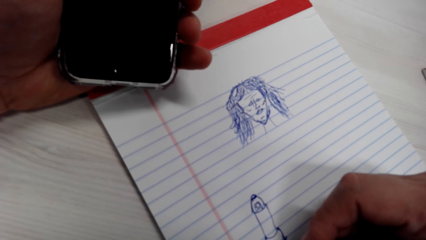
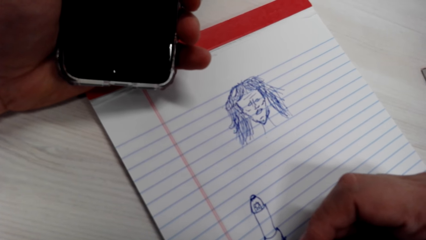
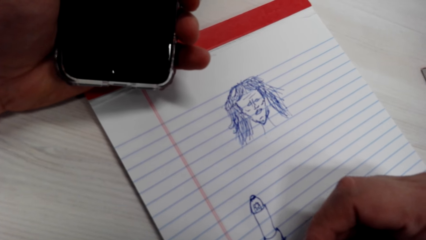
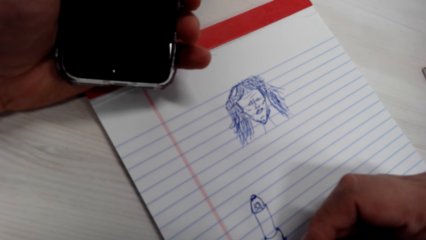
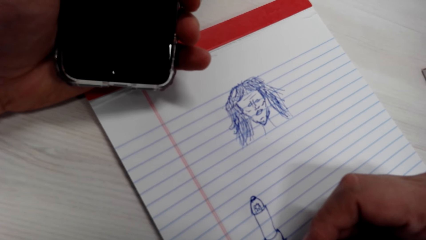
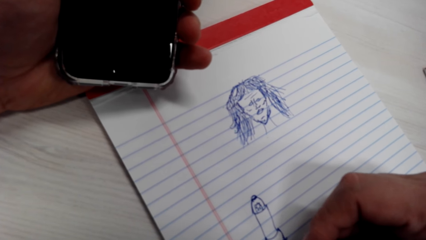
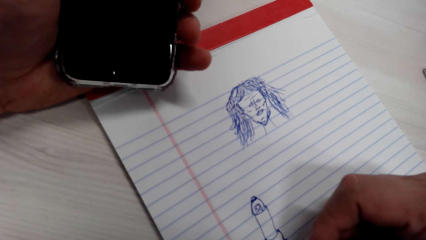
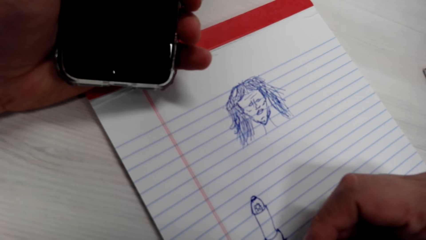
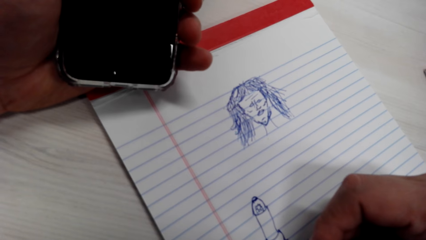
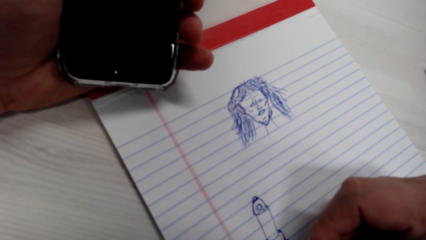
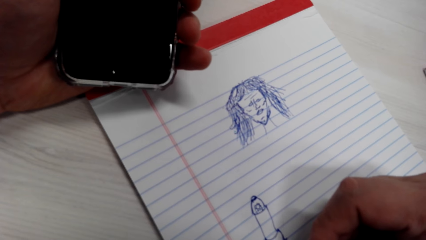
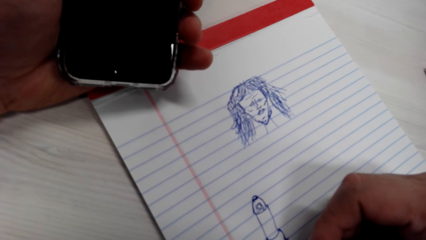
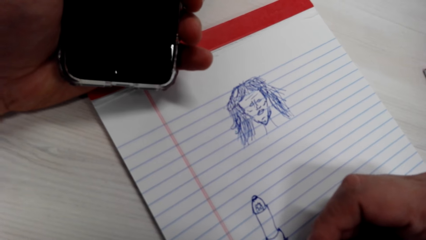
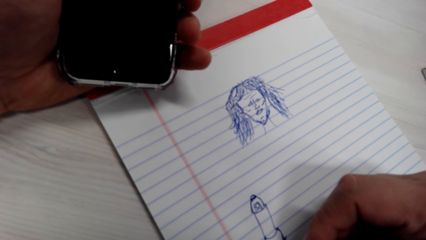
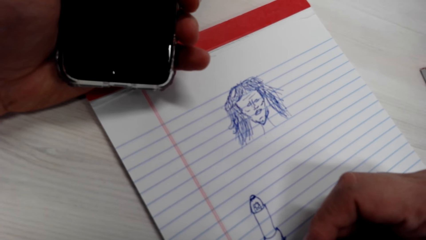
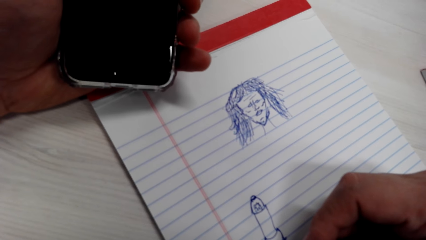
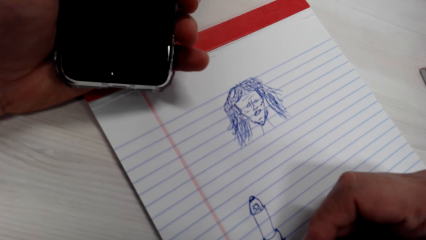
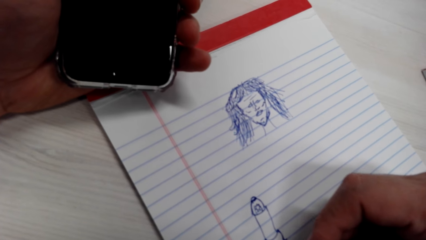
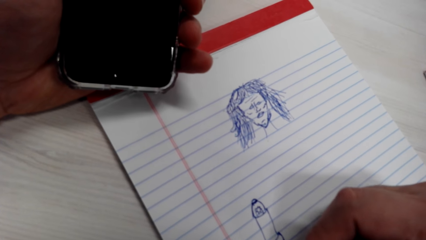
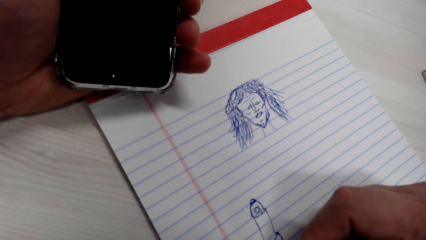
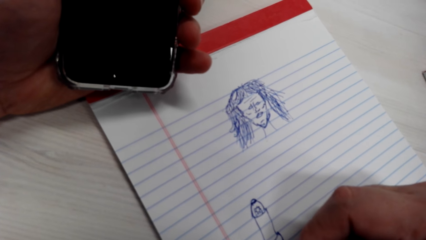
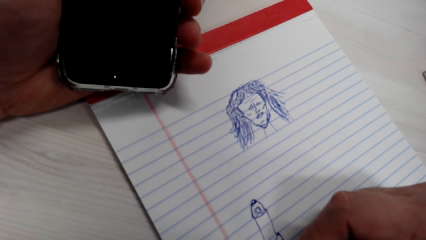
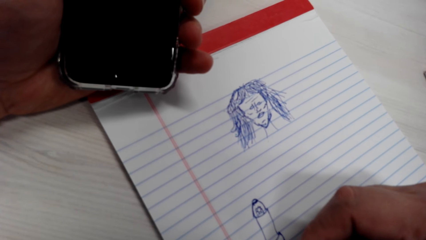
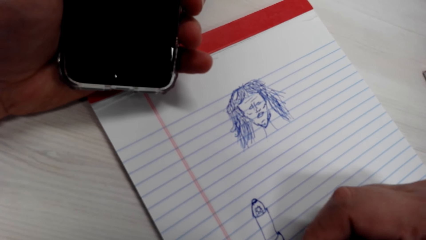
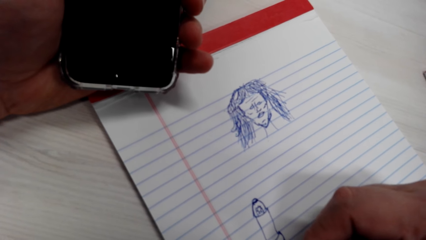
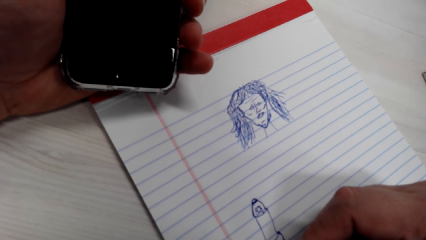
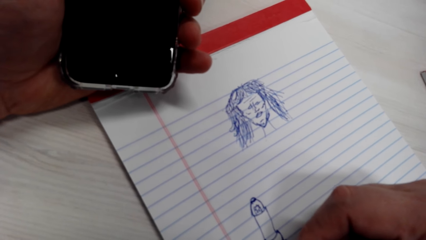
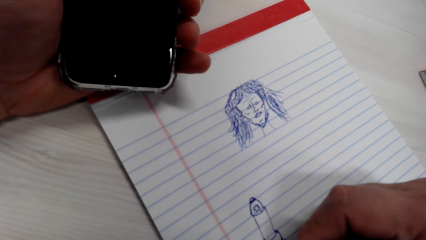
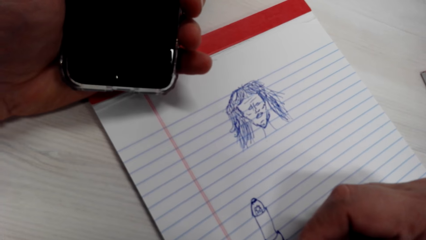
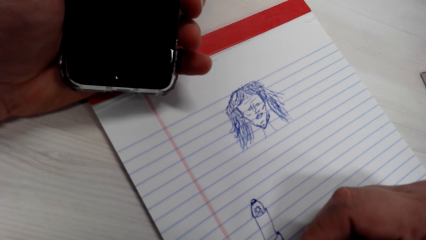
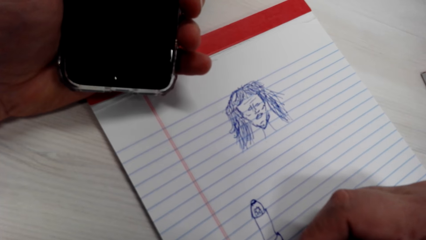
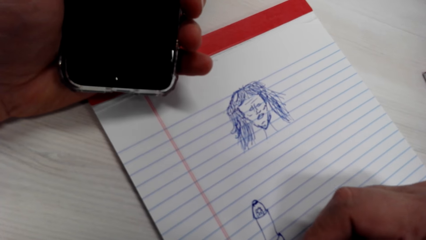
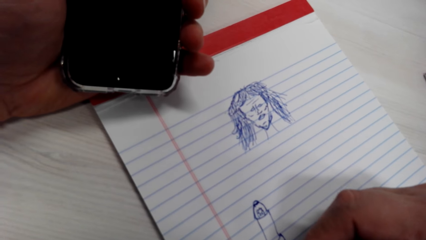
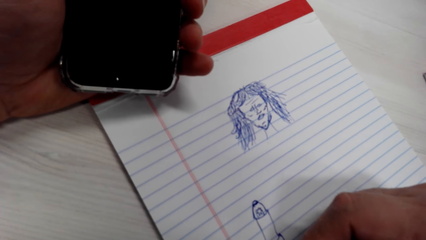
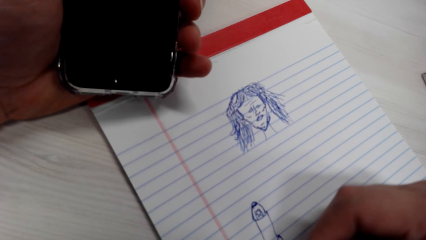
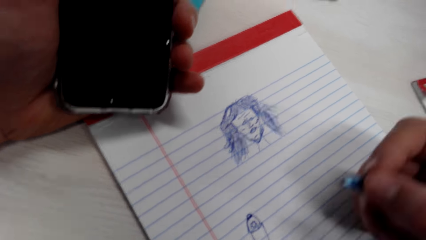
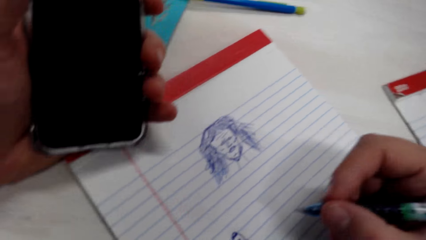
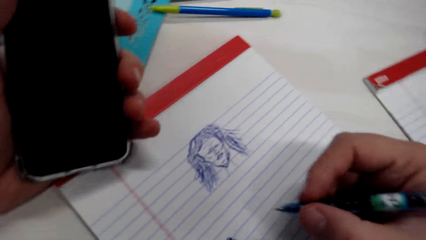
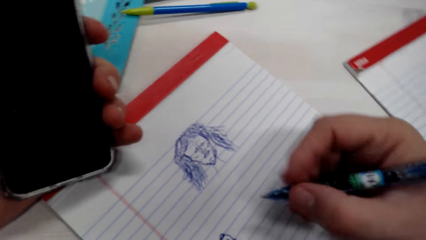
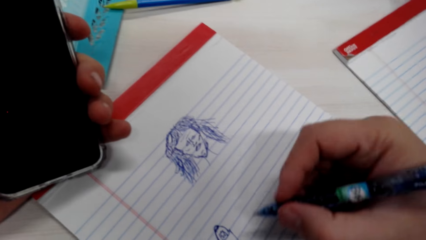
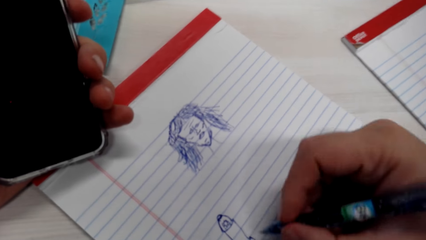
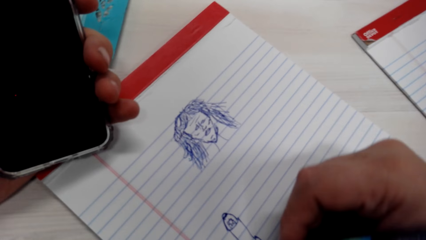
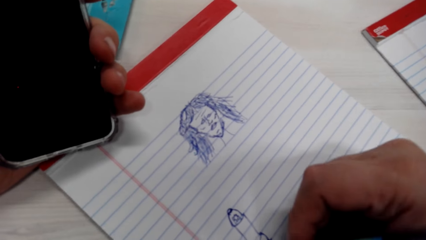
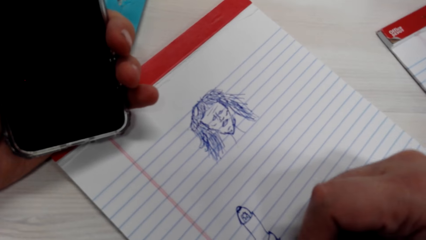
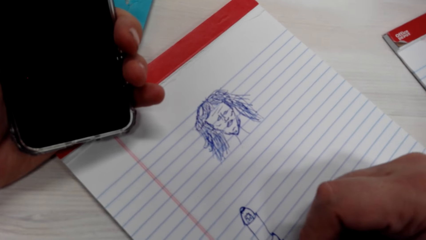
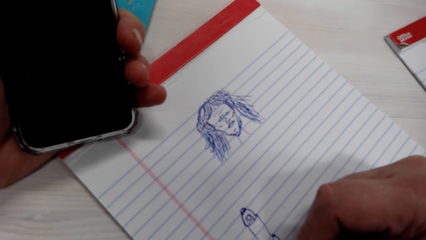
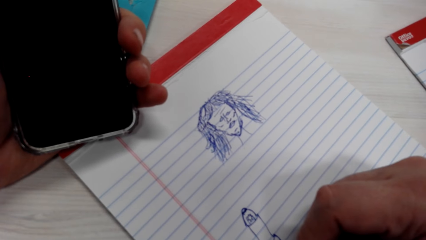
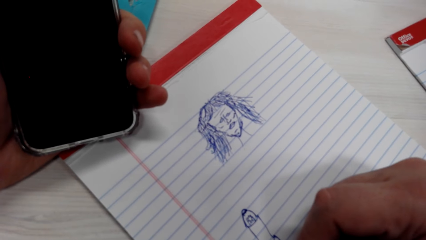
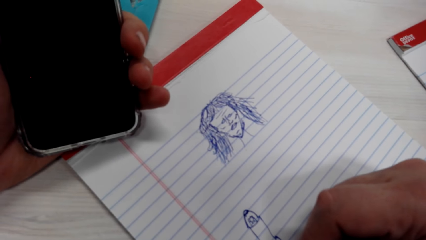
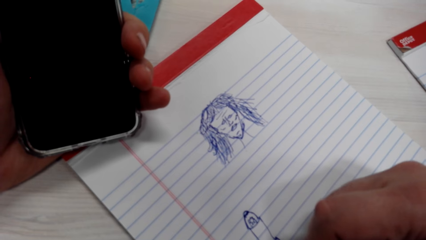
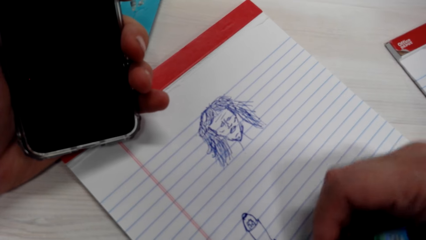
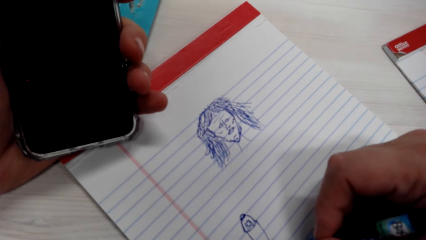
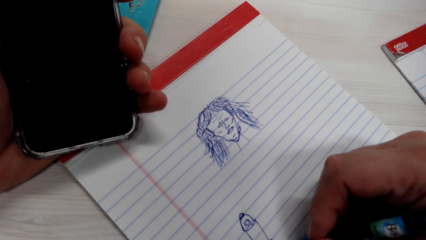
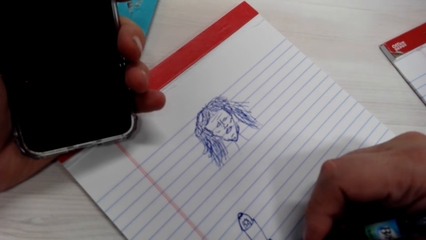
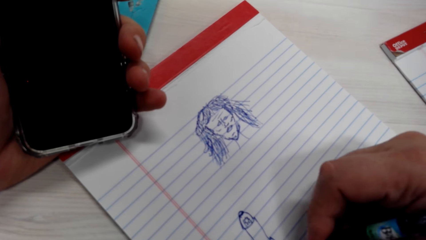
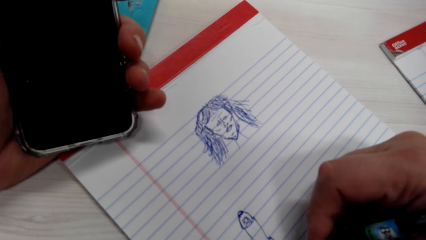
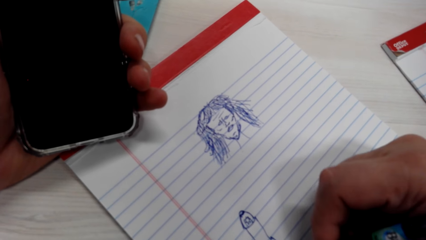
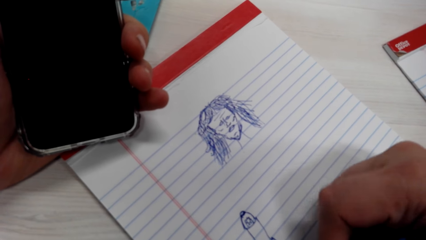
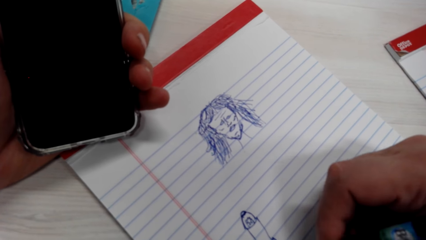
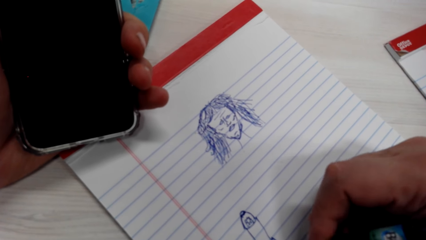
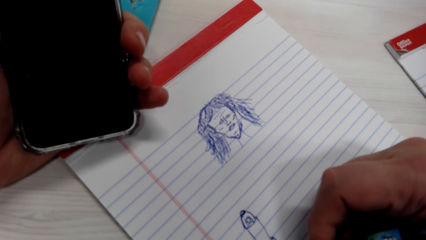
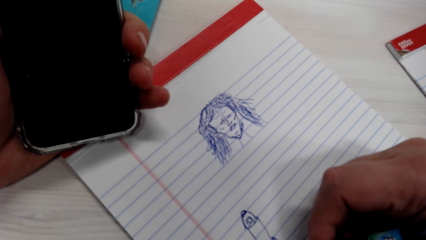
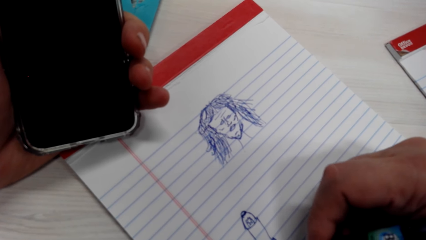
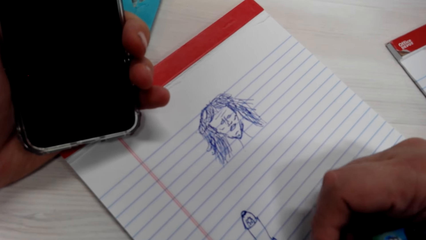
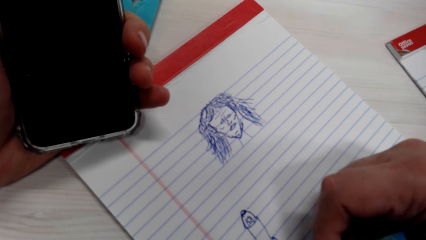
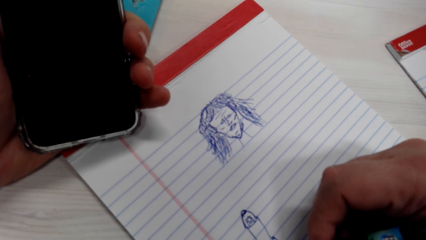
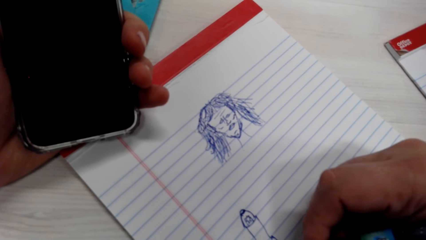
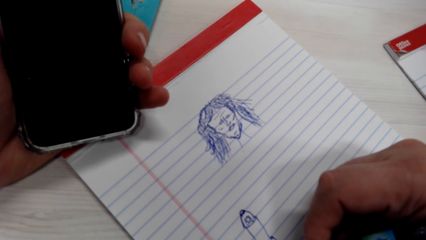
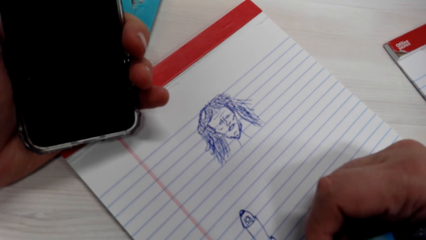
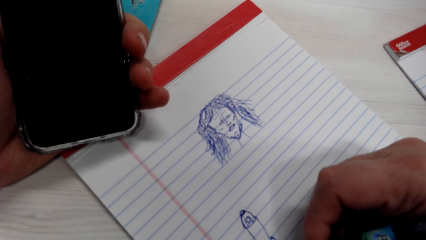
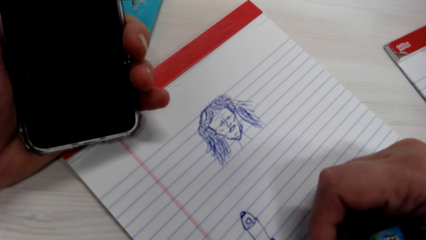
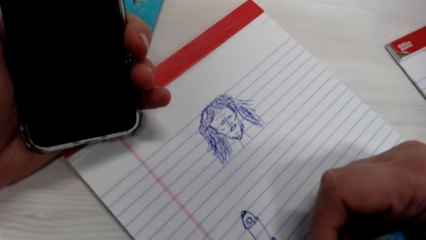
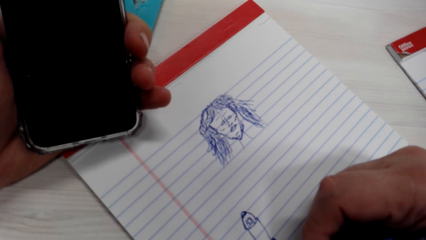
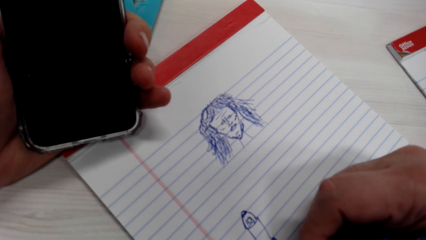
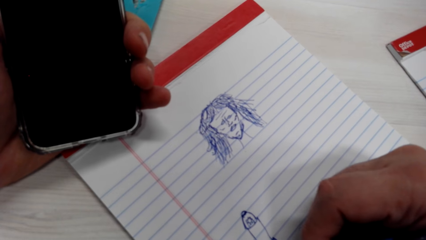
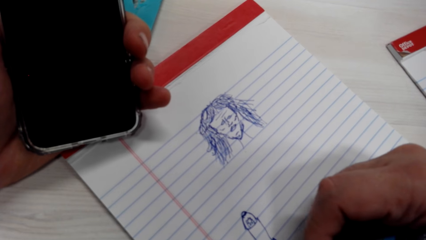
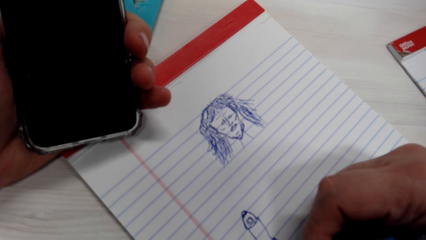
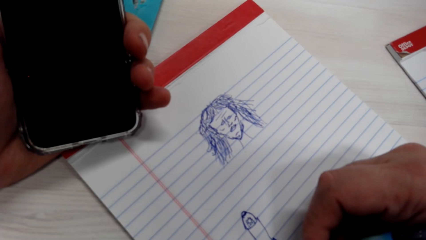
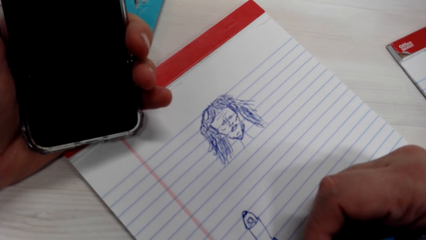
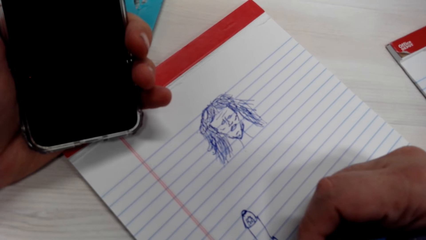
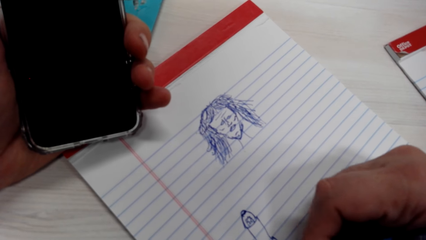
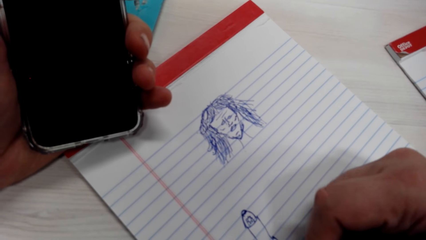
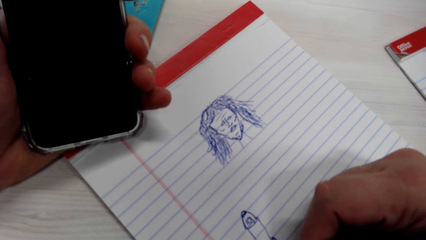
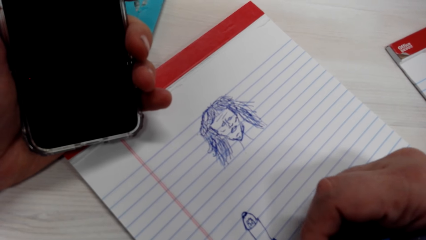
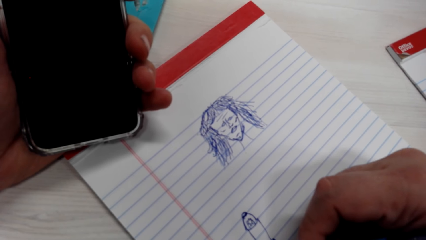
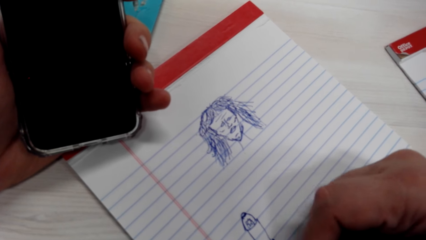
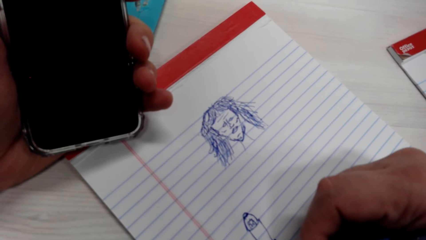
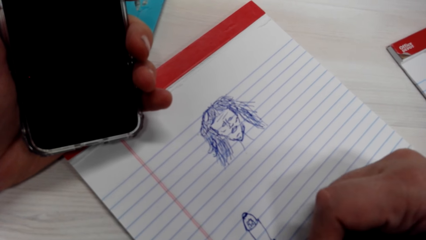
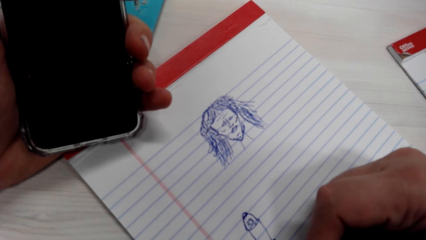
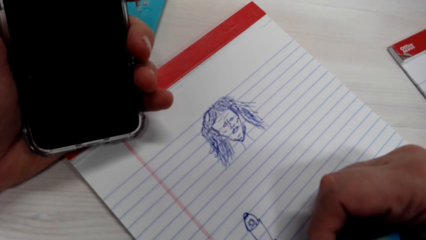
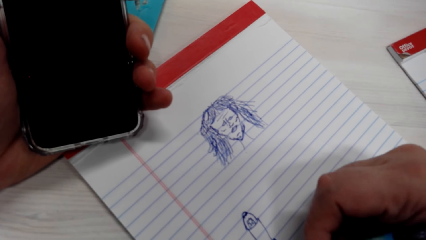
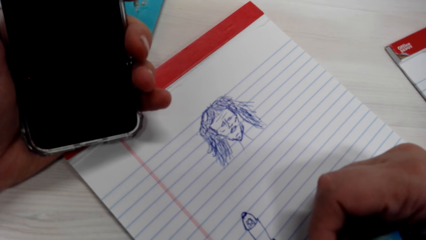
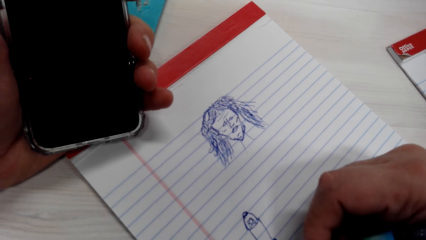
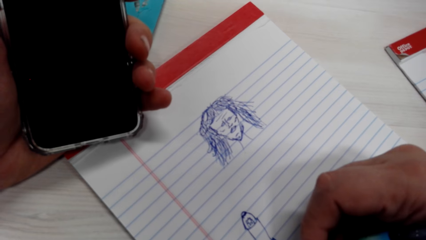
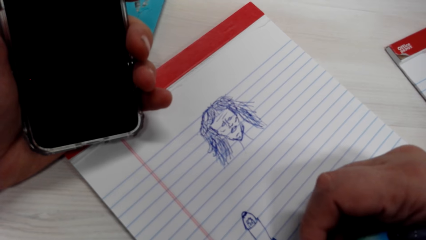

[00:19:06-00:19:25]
The camera wearer talks with a person. They talk with the person again.
